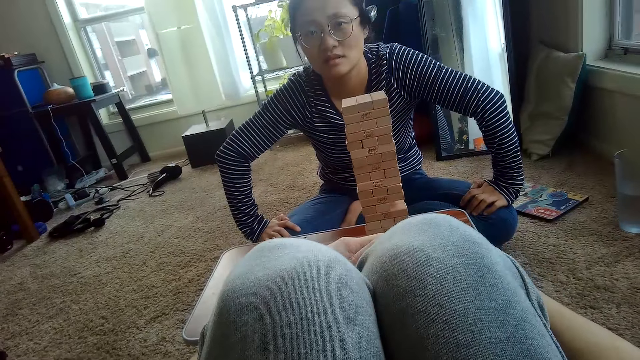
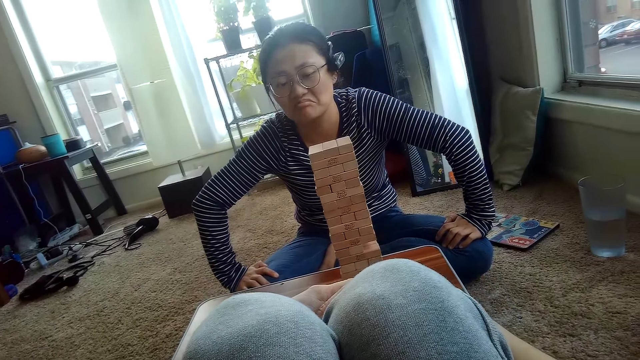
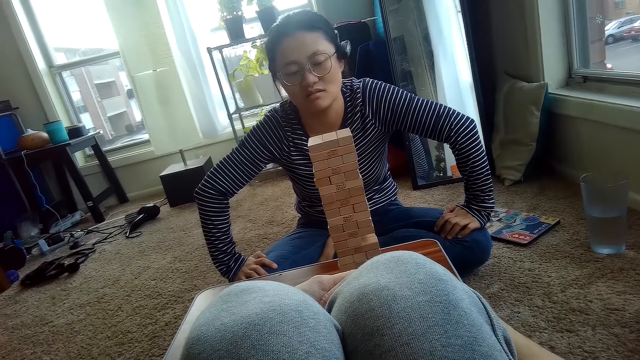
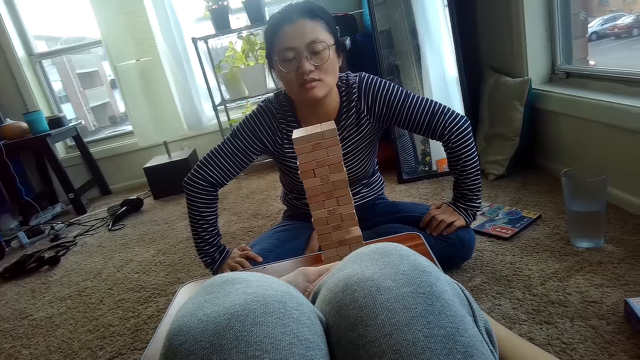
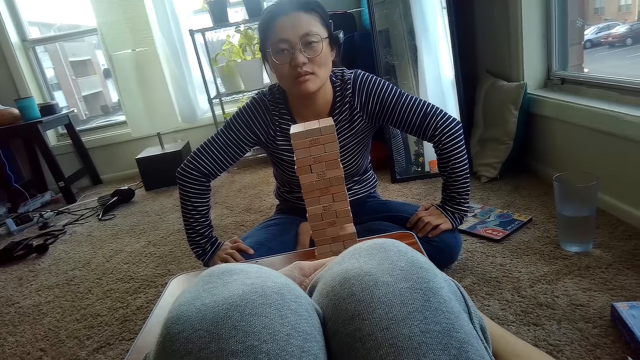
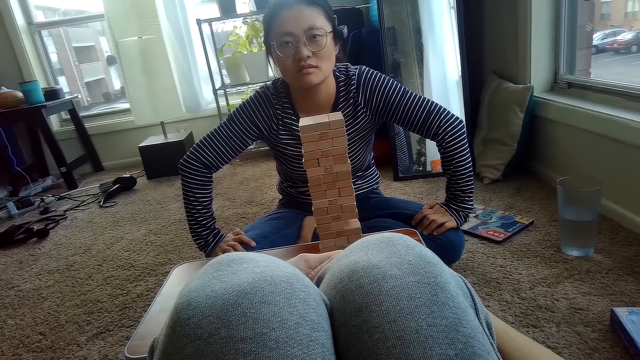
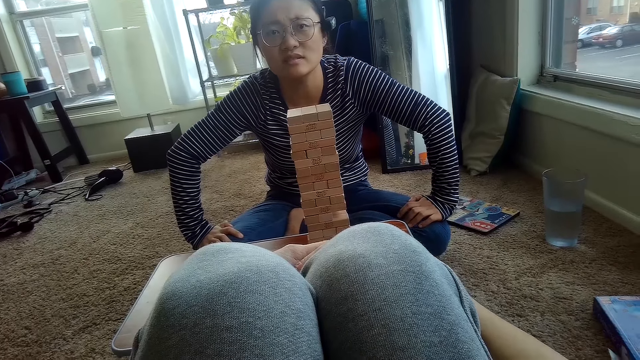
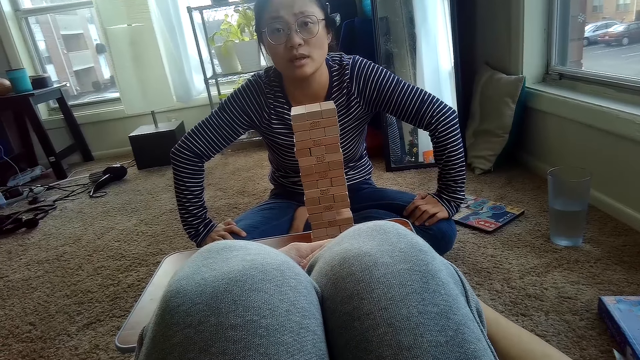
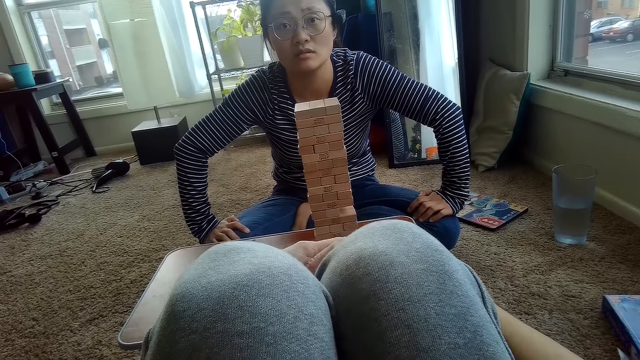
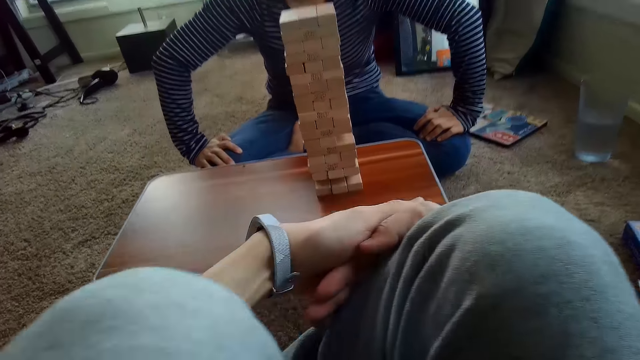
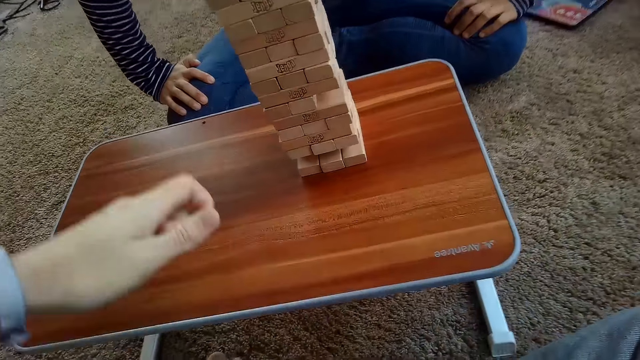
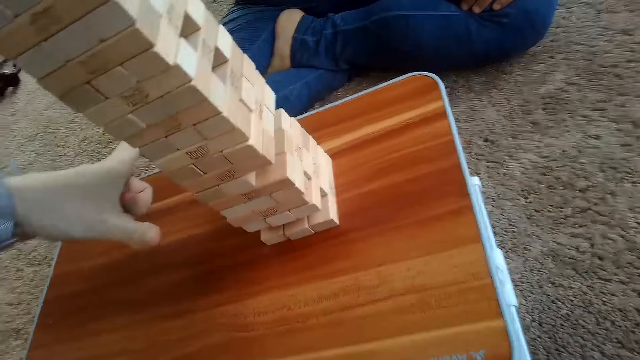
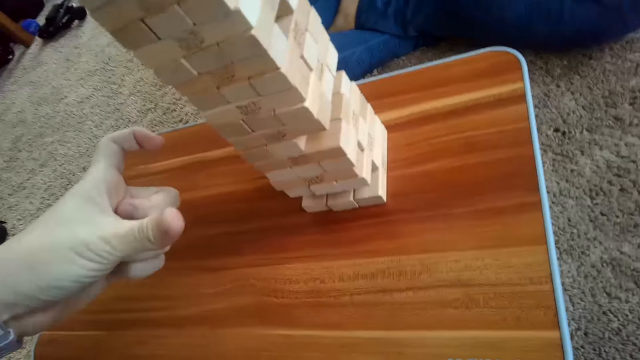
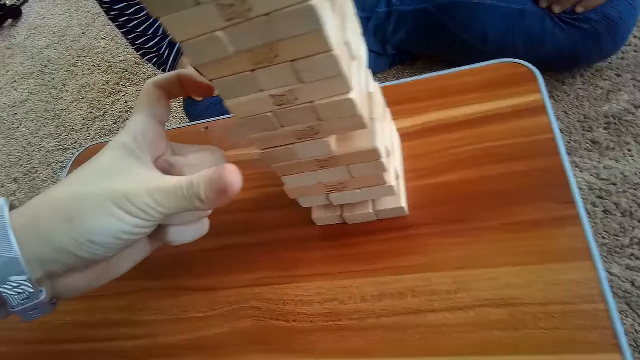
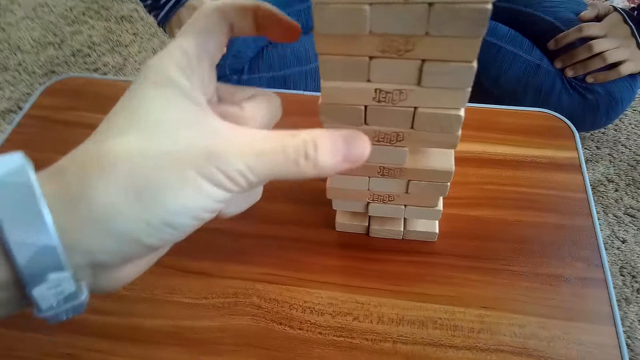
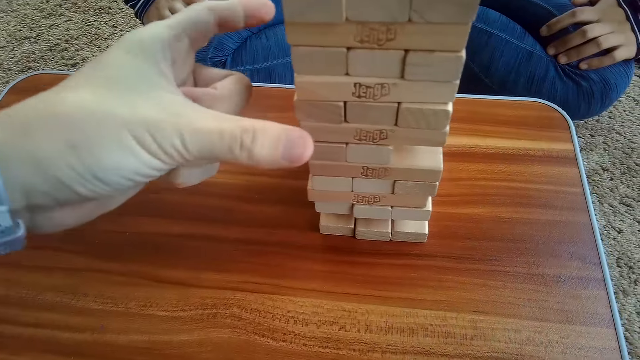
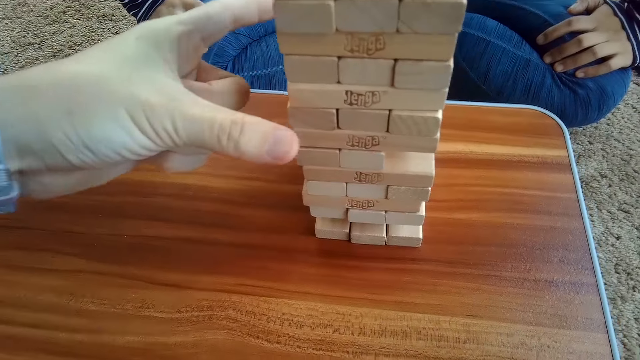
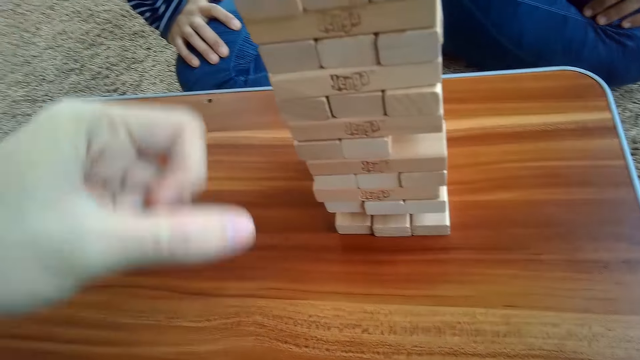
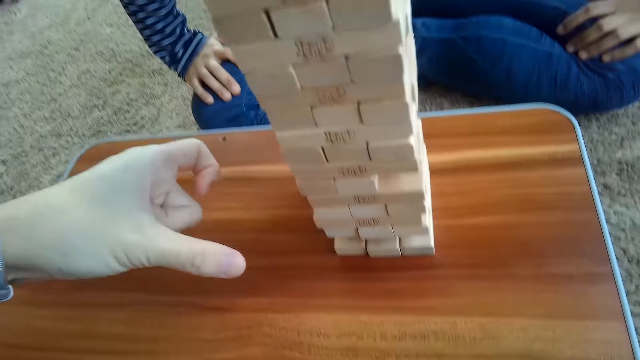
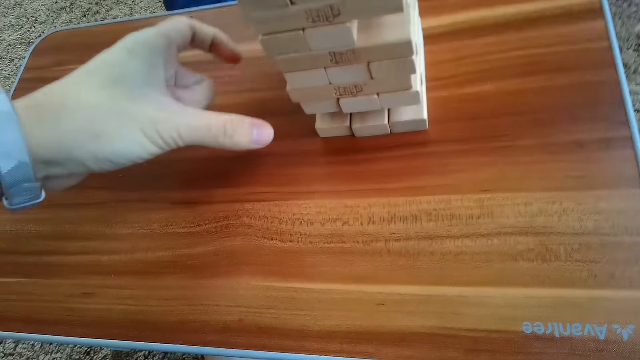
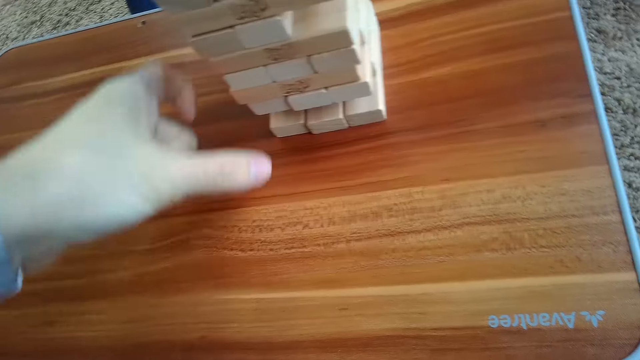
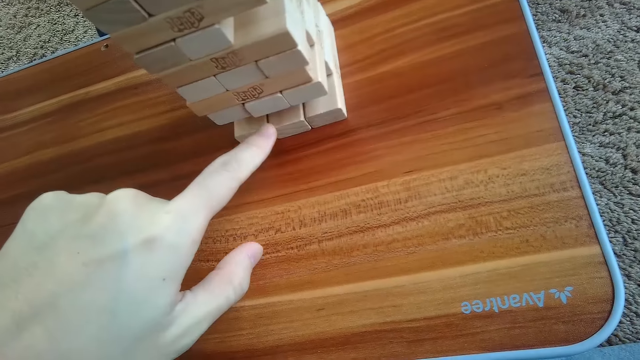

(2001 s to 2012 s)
The camera wearer chooses the block to remove.

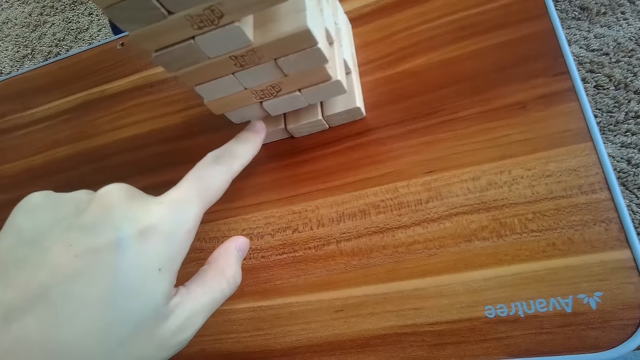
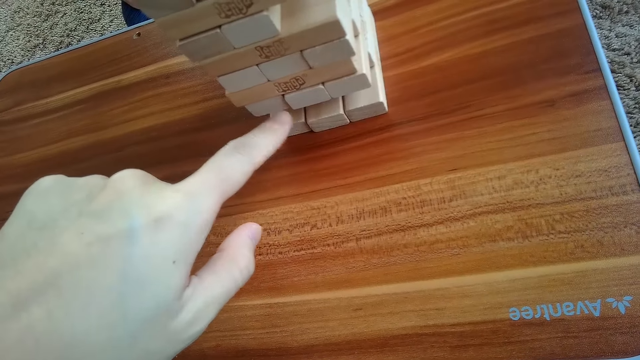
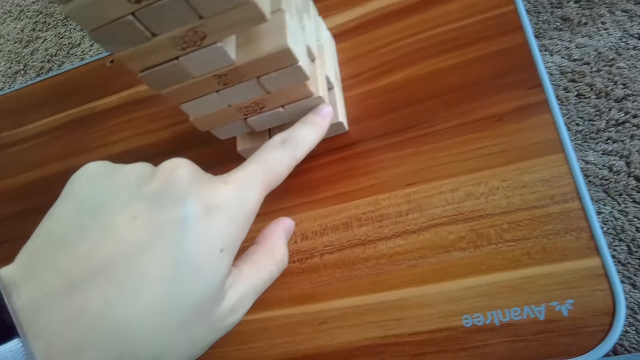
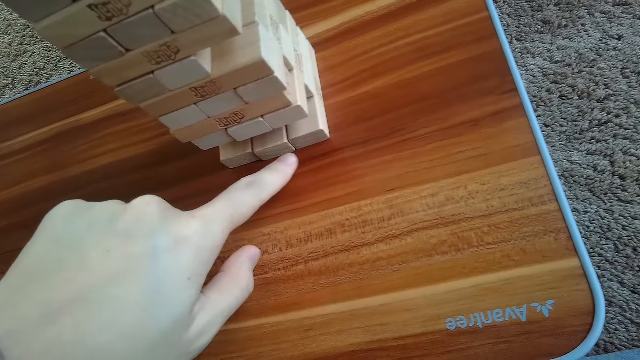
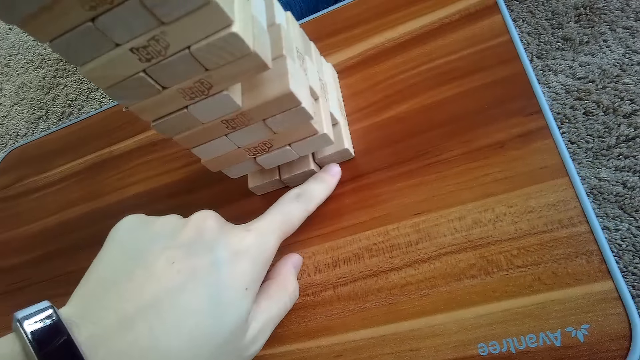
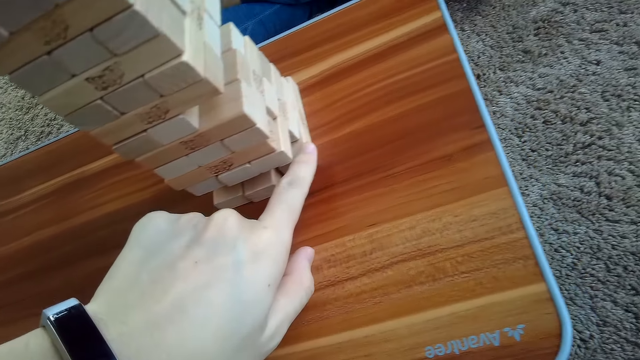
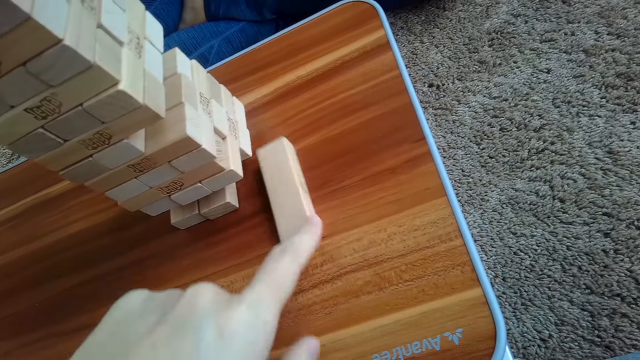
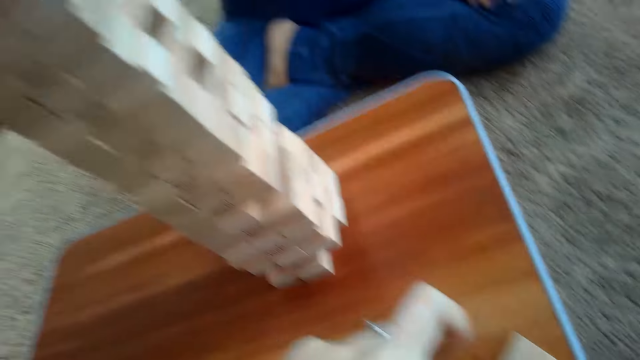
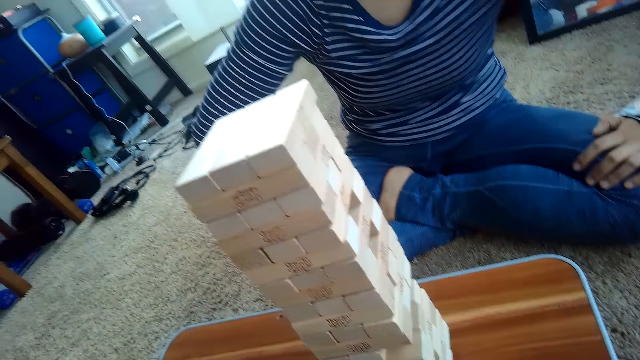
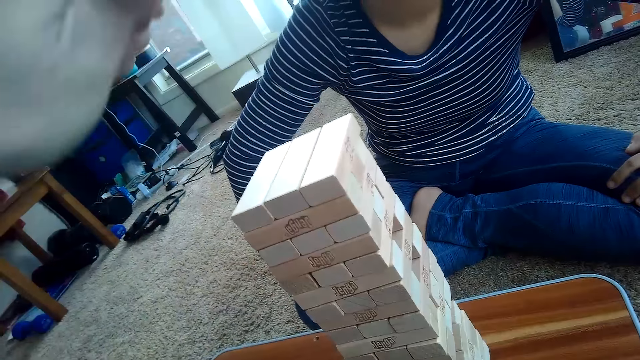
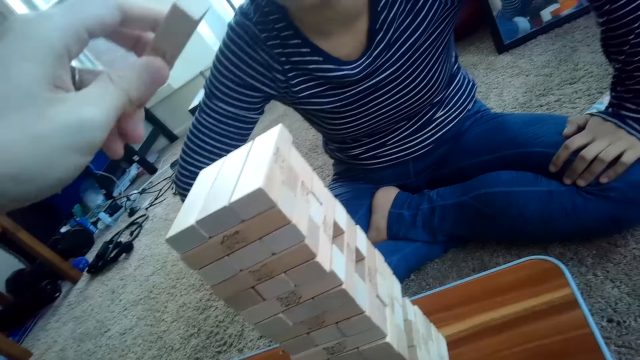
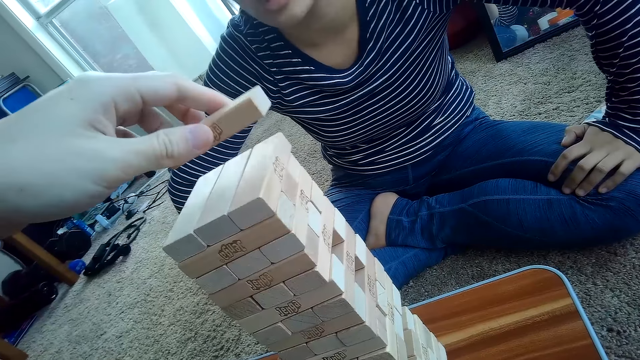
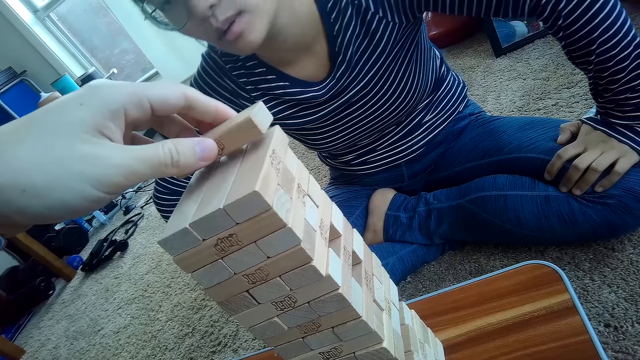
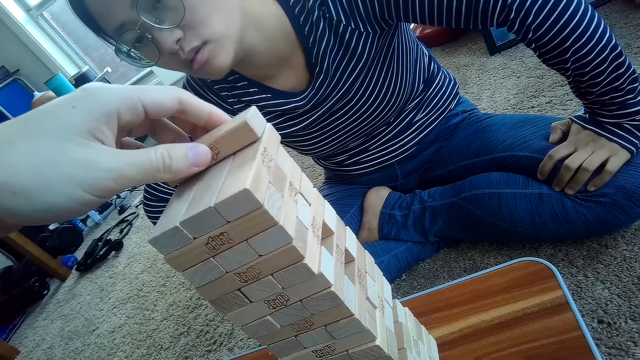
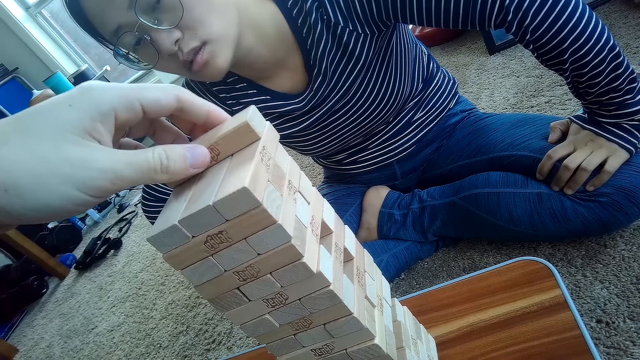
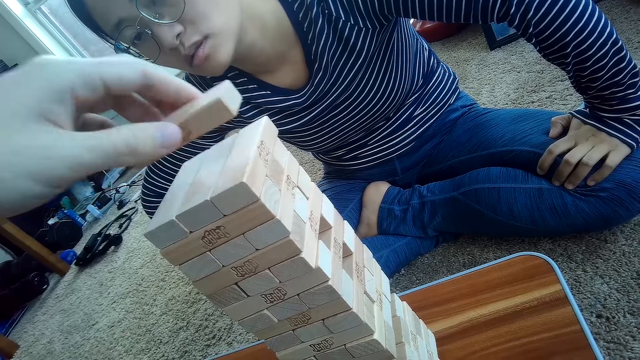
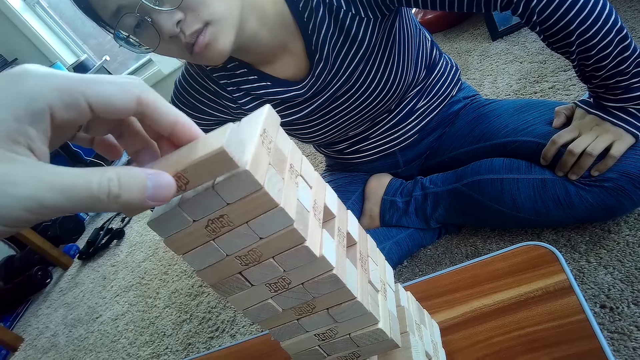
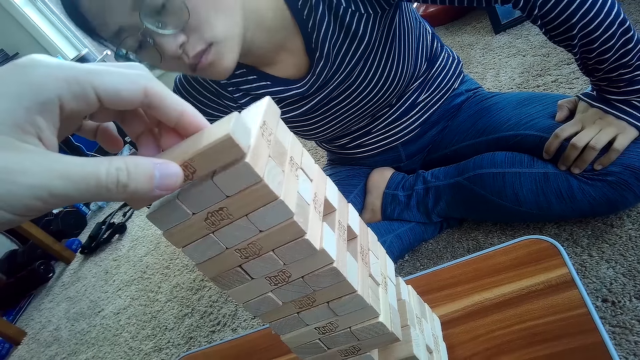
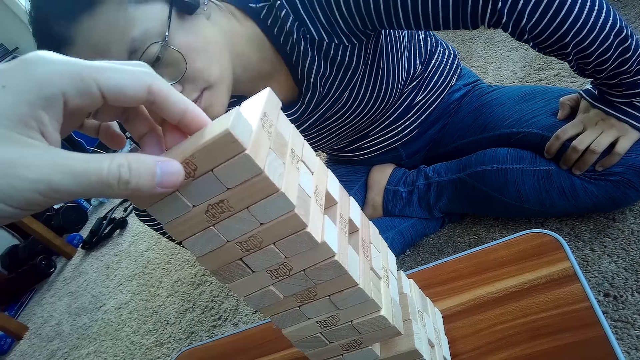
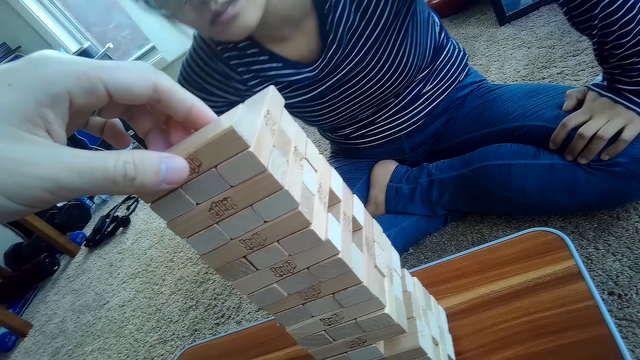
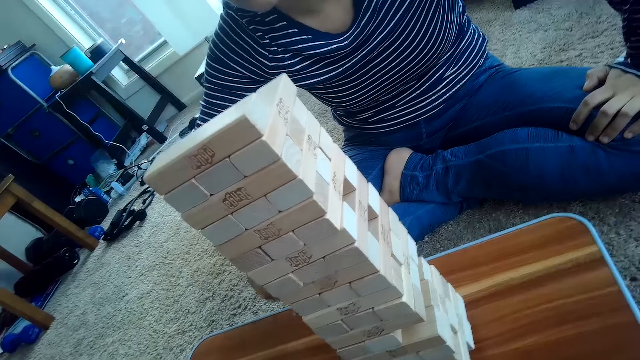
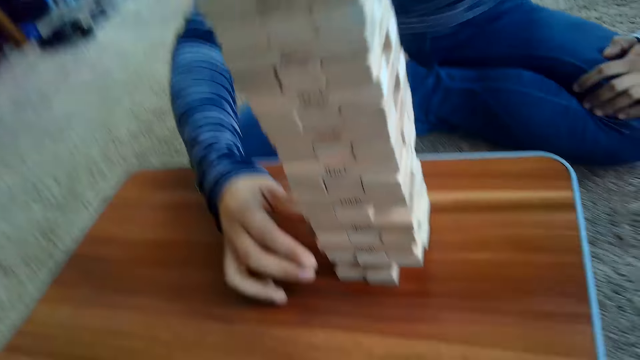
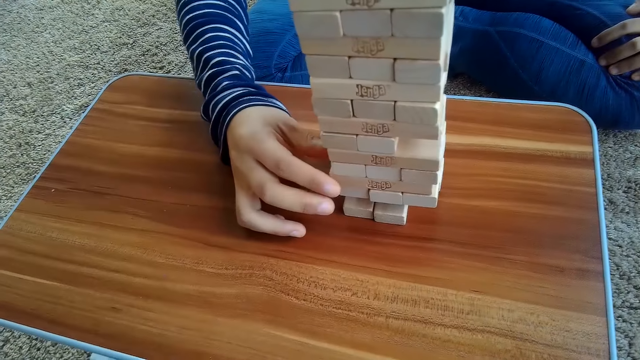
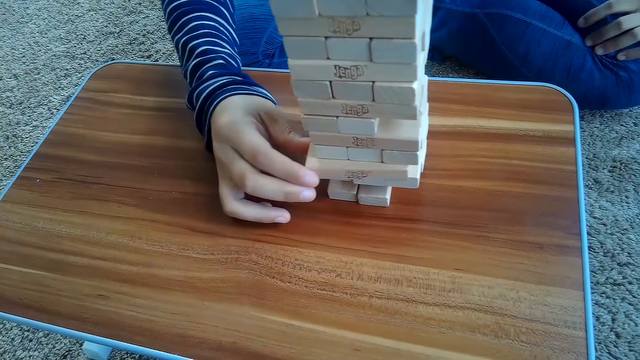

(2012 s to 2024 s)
The camera wearer removes a jenga block from the pile of jenga blocks on the table with his left hand. He places the jenga block on top of the pile of jenga blocks on the table with his left hand. The partner removes a jenga block from the pile of jenga blocks on the table with her right hand.
